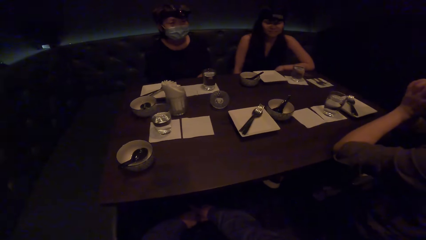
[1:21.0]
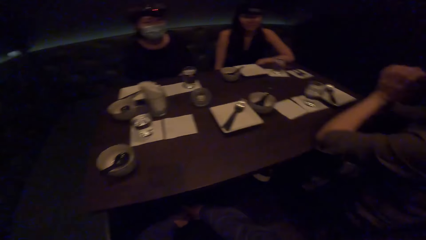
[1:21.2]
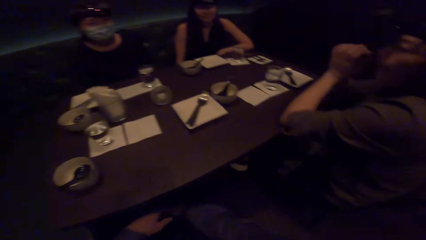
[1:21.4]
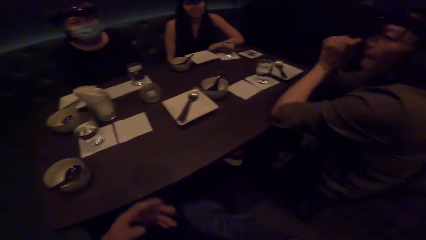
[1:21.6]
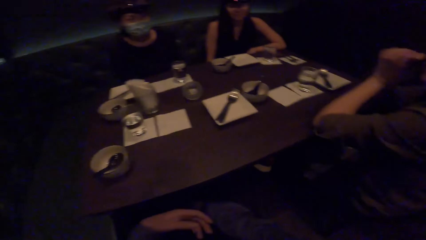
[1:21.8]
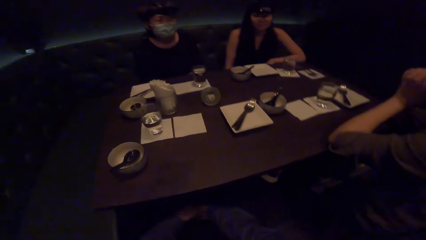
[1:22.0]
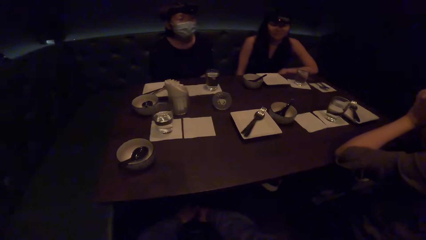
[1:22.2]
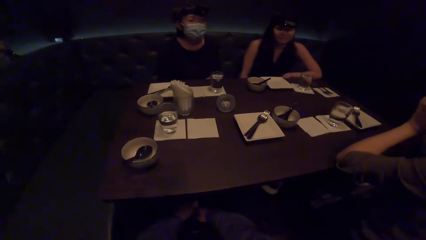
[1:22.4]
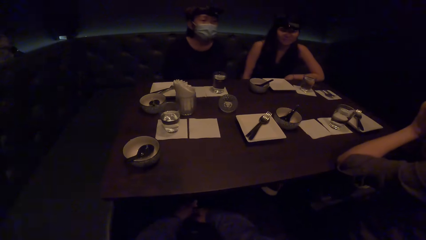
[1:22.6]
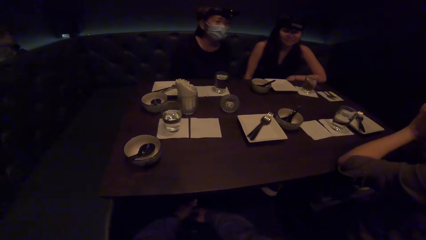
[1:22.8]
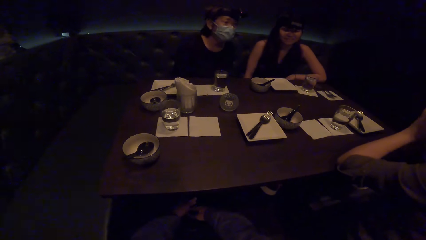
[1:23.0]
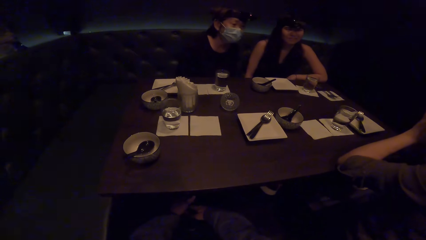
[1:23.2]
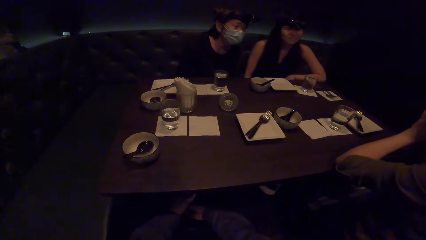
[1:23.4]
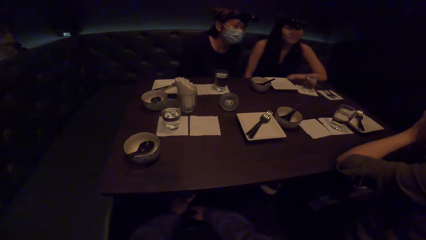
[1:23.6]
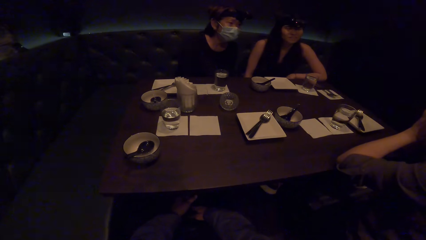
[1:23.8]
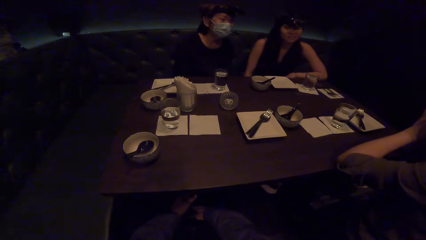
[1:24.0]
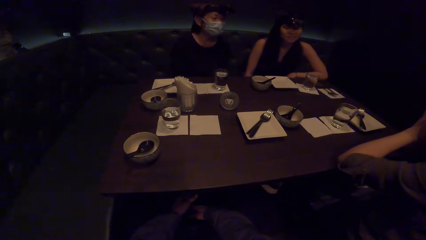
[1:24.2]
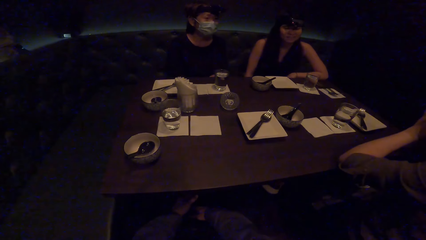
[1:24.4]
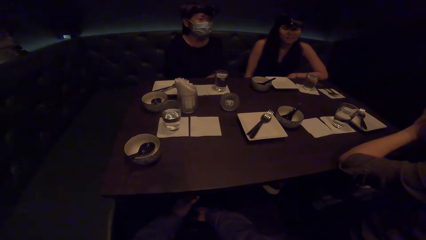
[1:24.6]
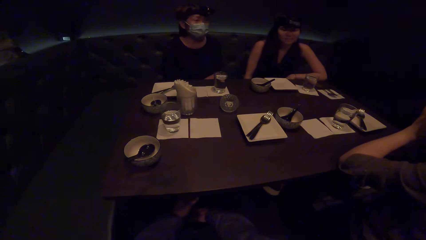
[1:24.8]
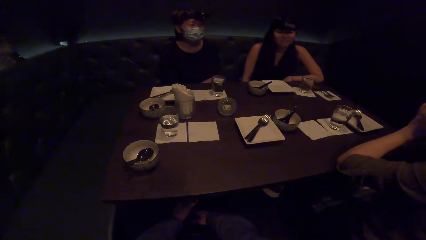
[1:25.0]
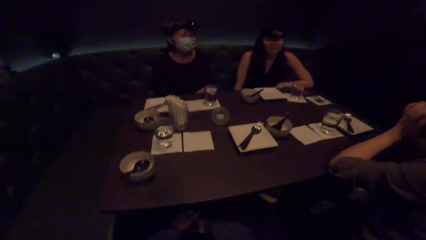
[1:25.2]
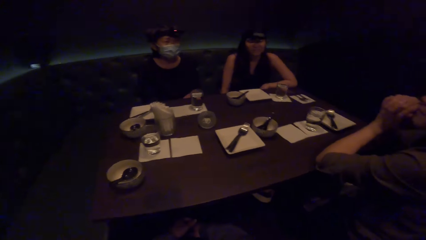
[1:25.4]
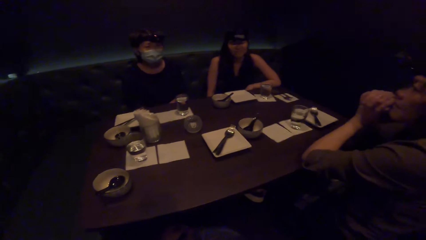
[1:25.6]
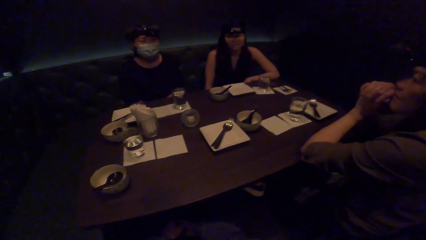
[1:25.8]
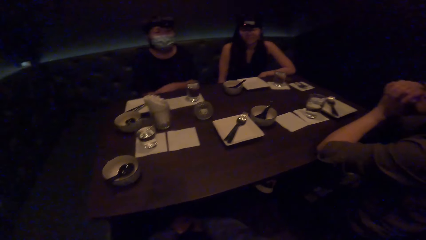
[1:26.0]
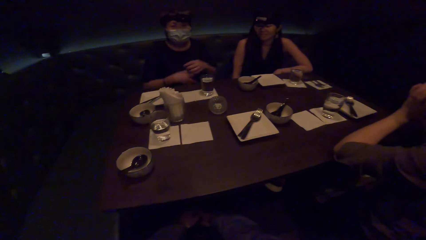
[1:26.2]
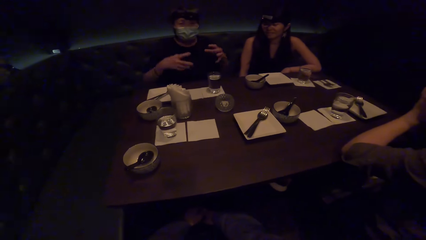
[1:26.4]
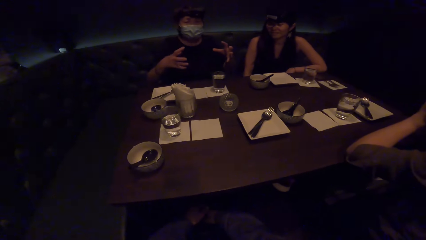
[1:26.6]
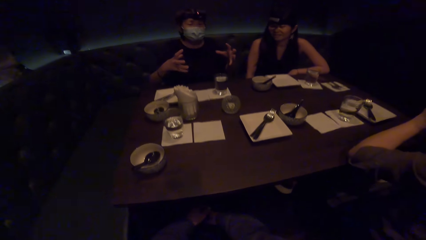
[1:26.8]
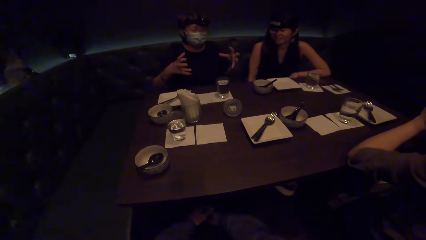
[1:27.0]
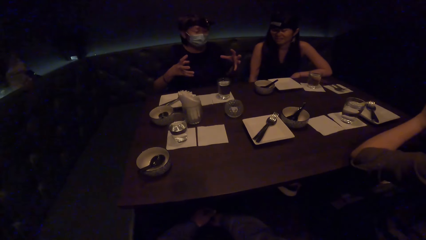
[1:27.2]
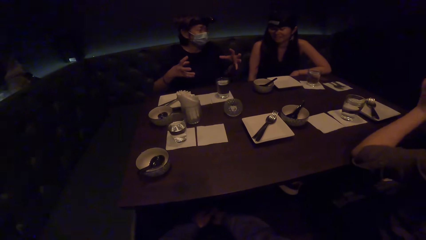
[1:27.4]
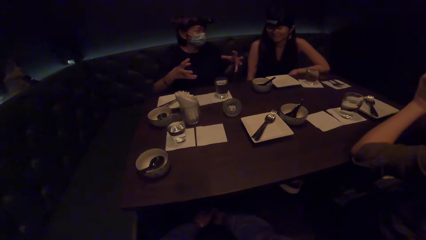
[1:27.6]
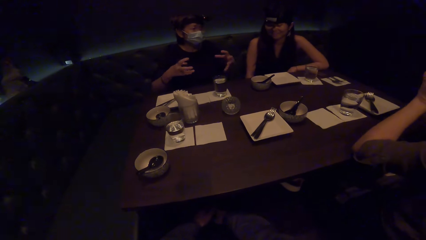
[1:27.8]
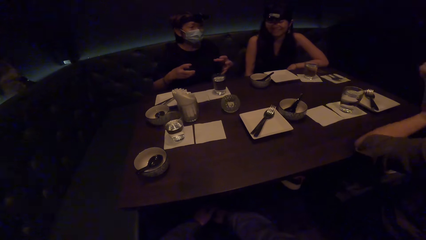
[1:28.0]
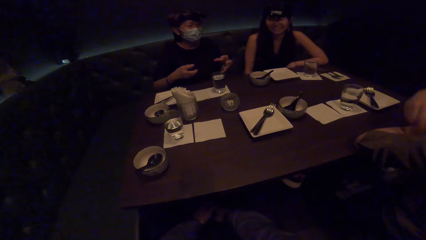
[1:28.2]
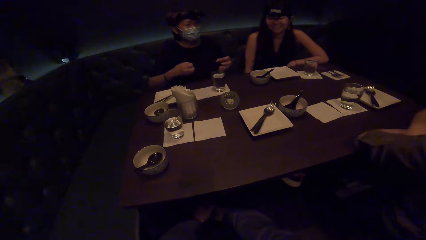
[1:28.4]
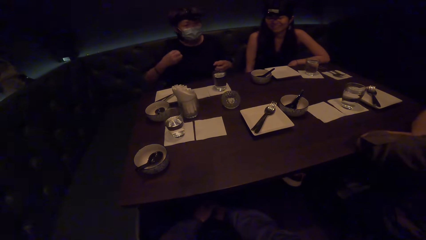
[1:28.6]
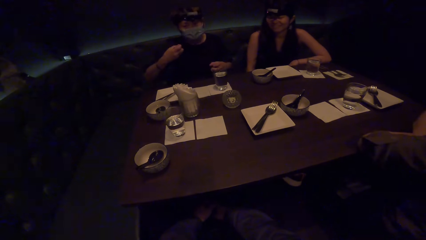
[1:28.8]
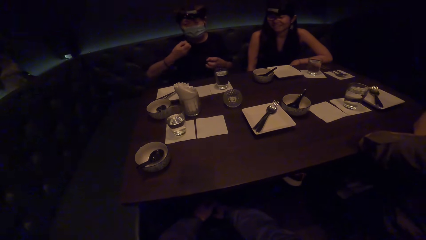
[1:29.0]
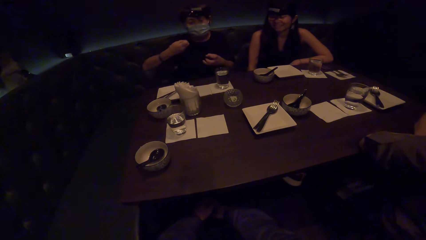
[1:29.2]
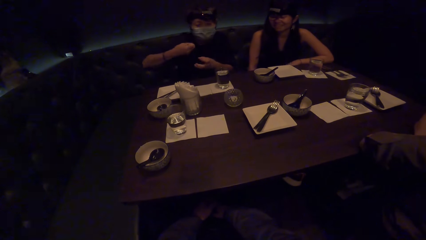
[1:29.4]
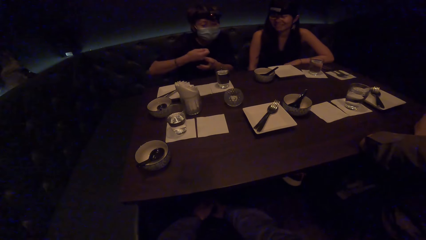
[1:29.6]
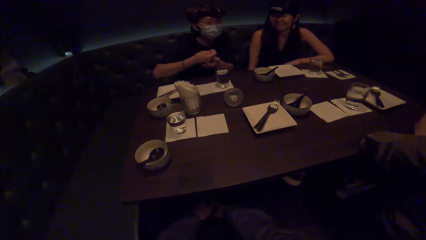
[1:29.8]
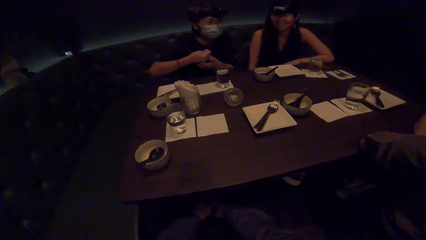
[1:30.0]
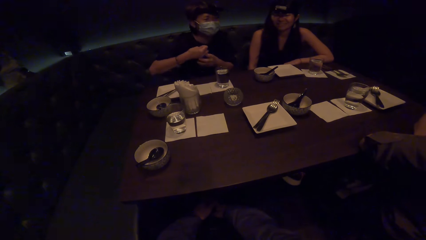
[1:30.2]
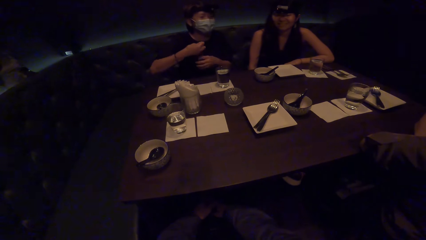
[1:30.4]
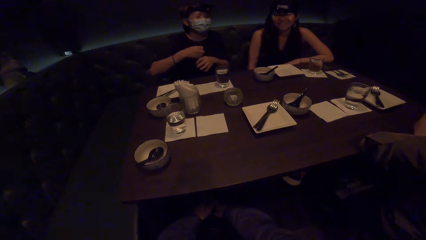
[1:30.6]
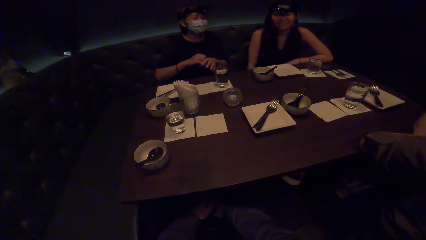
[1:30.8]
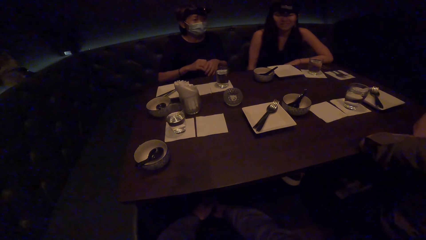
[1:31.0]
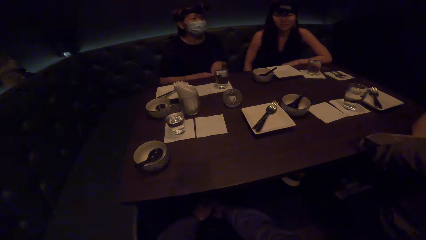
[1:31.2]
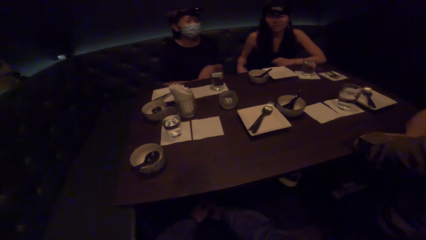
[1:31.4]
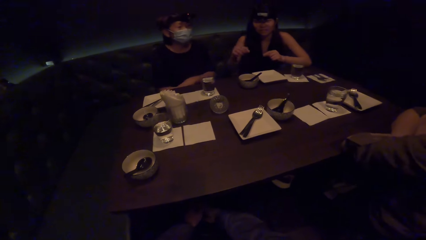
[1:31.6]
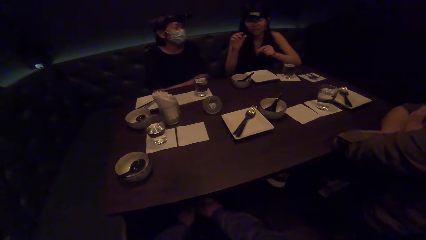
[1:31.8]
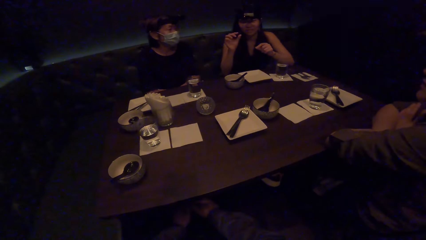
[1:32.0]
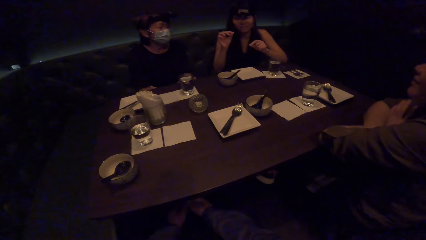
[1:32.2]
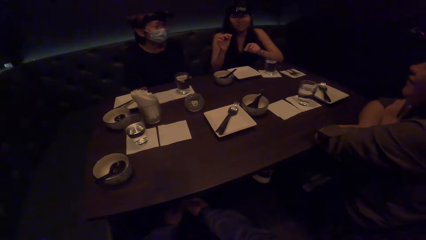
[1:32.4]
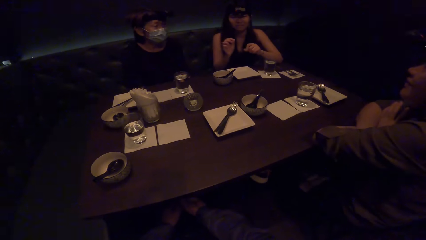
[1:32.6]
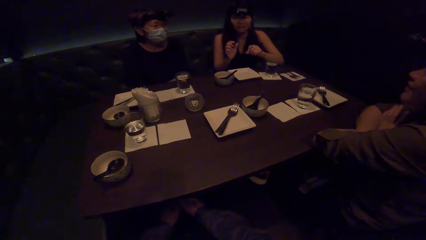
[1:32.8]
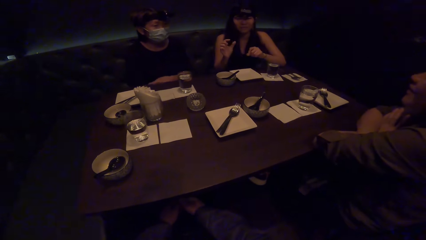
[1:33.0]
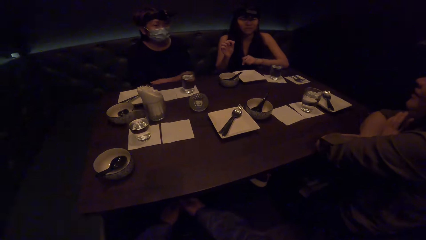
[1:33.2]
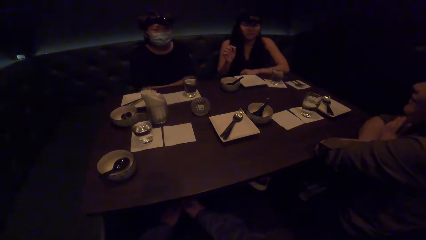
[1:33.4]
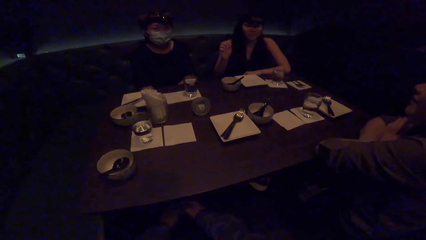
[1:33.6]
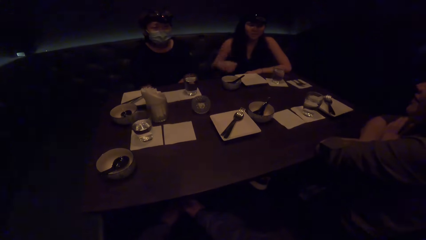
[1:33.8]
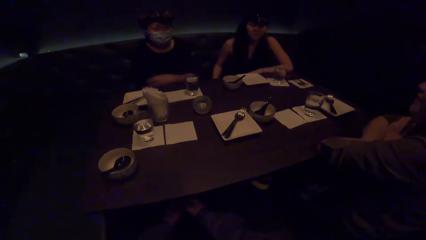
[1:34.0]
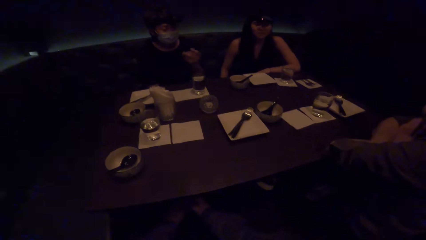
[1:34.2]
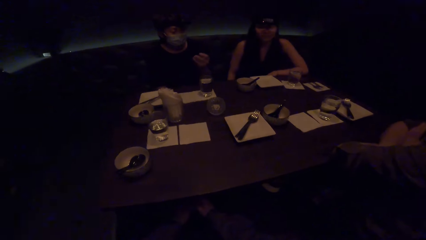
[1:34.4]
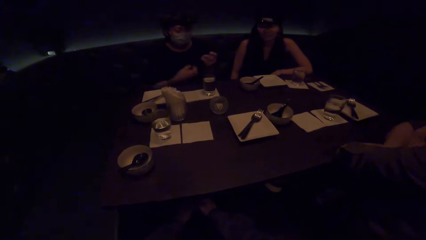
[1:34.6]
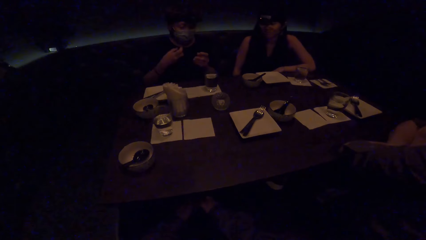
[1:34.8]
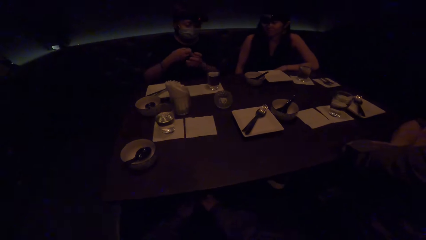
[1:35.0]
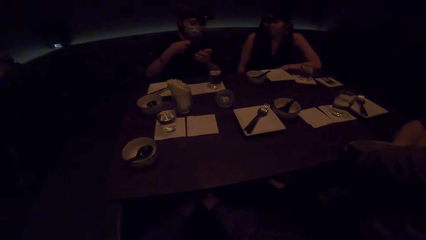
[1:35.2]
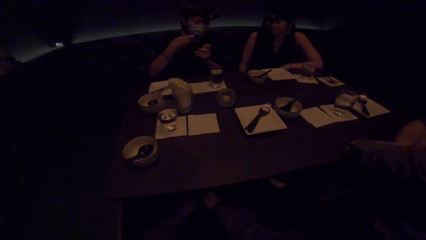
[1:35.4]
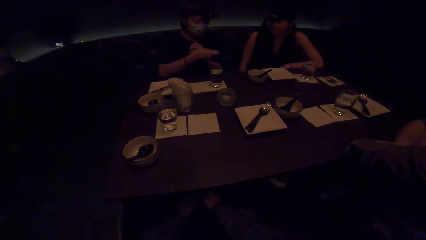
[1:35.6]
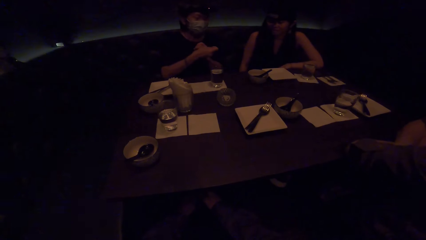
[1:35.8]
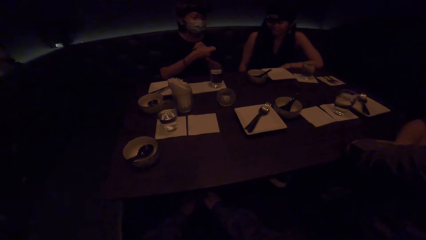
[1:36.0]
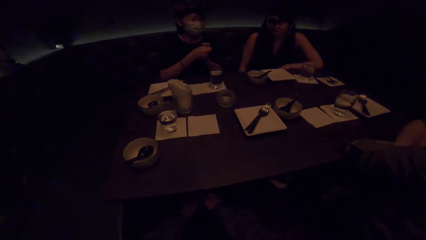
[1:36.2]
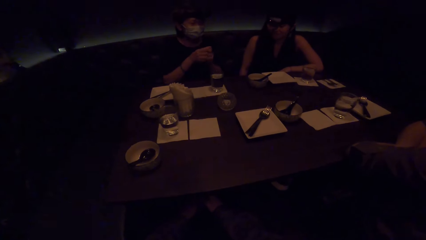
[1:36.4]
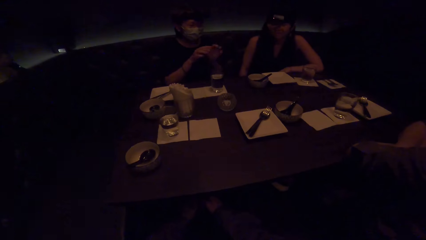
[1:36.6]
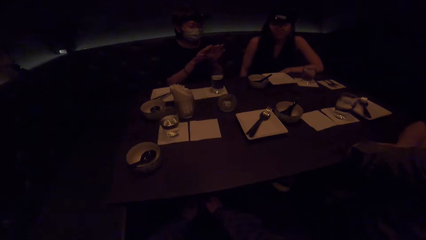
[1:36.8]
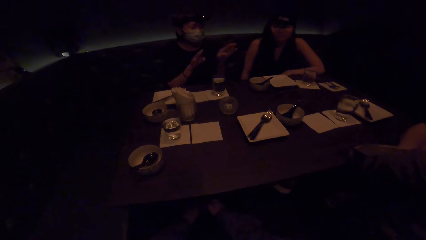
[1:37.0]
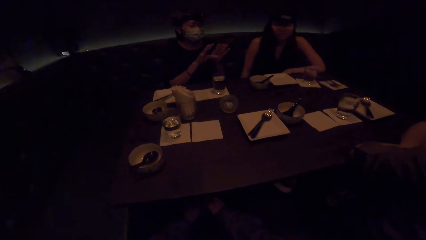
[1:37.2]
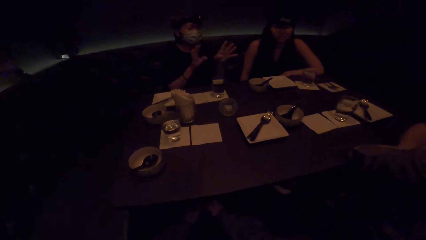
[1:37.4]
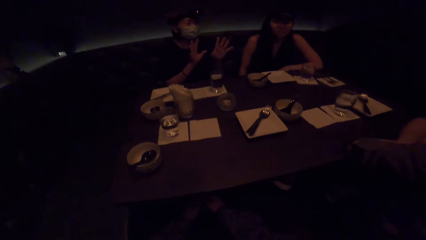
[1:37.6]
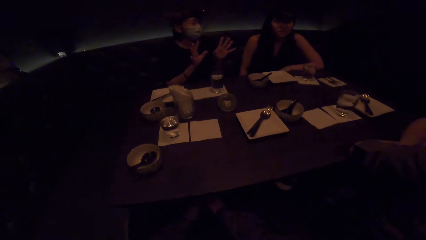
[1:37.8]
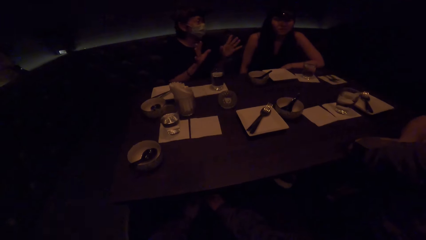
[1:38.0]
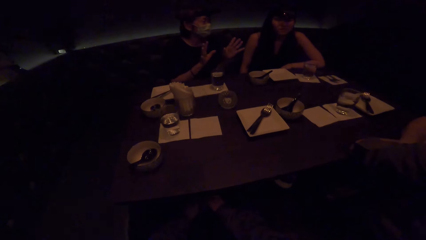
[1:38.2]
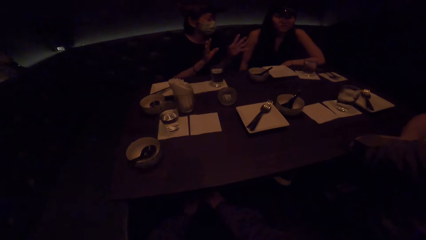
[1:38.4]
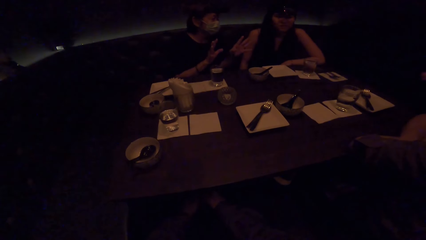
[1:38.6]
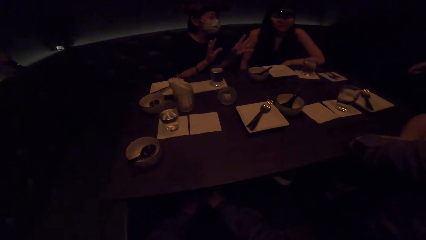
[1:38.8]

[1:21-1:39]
A woman raises both hands. Another woman raises both hands. The other woman drops hand. The first woman lifts hand and sways both hands.
